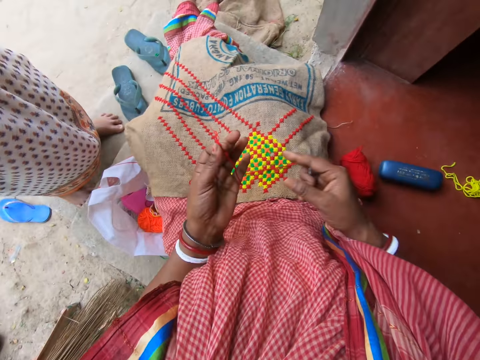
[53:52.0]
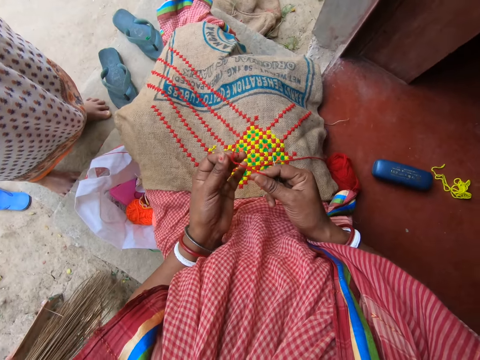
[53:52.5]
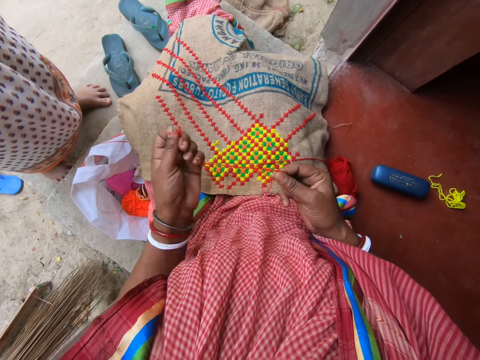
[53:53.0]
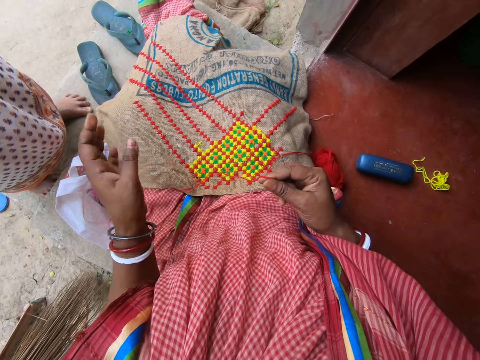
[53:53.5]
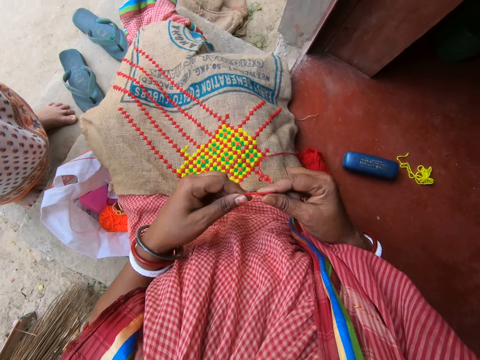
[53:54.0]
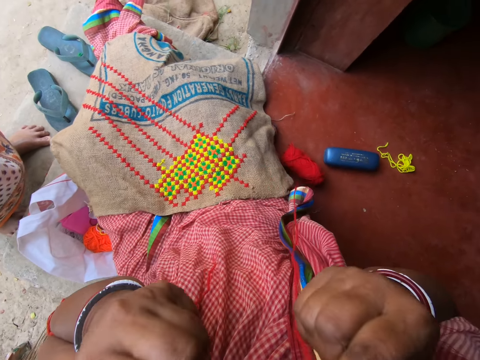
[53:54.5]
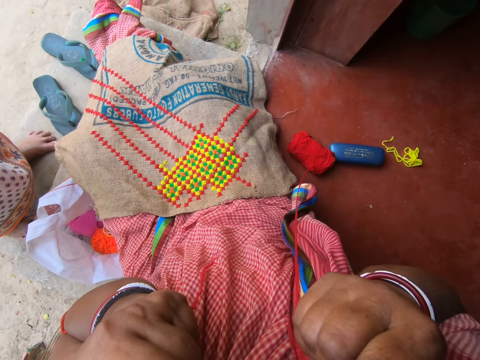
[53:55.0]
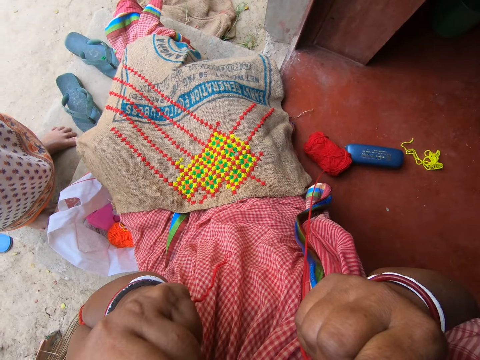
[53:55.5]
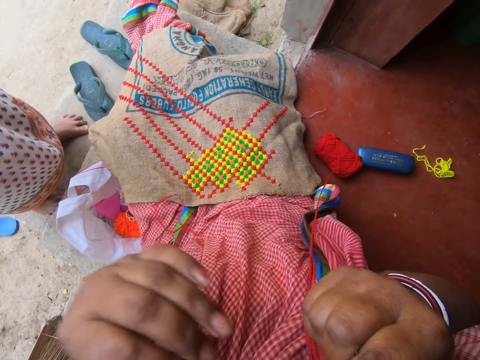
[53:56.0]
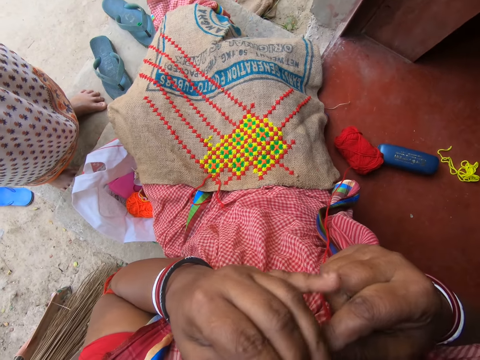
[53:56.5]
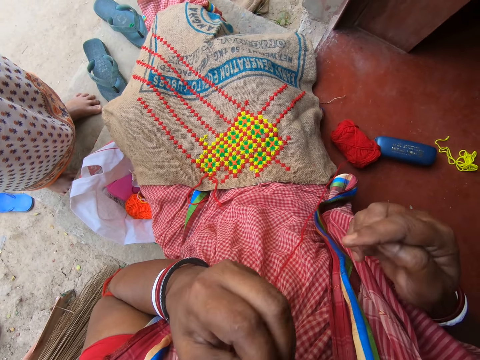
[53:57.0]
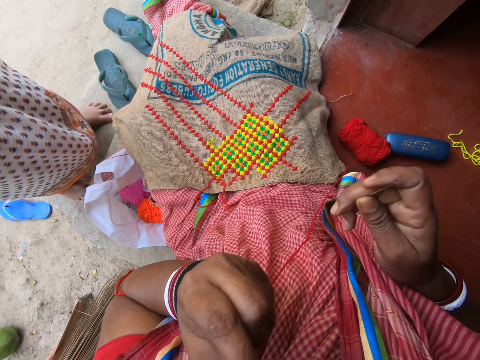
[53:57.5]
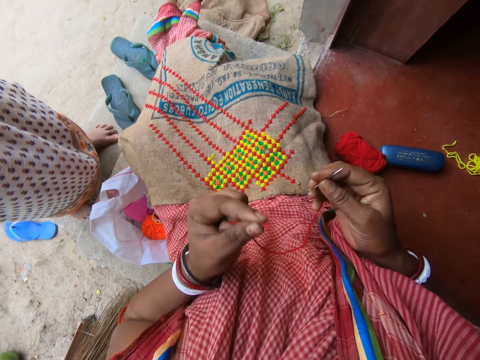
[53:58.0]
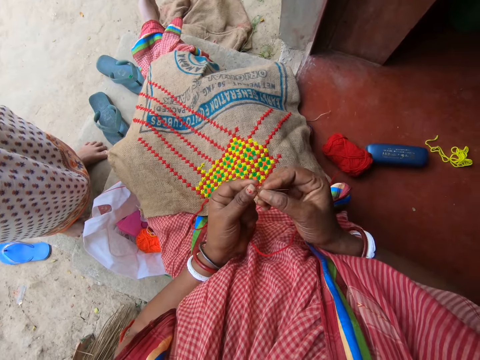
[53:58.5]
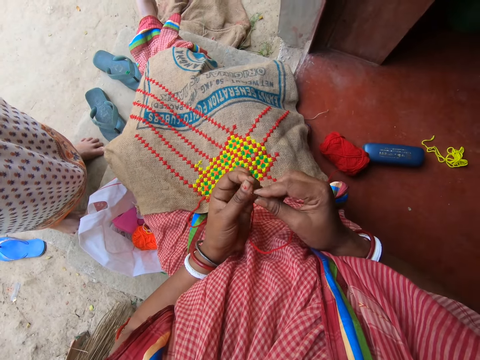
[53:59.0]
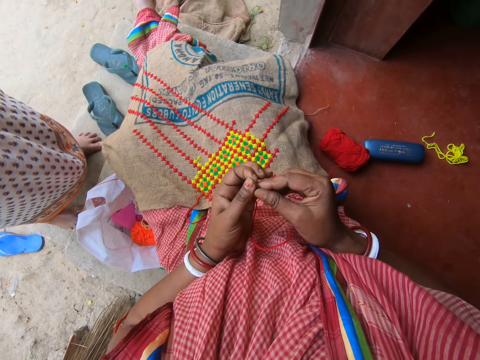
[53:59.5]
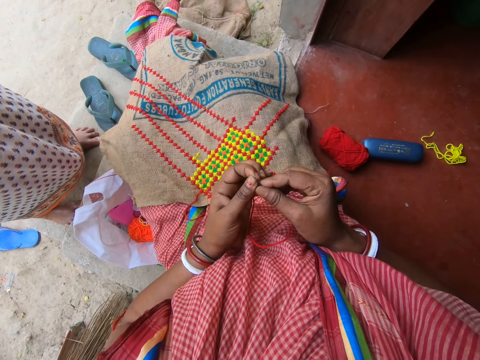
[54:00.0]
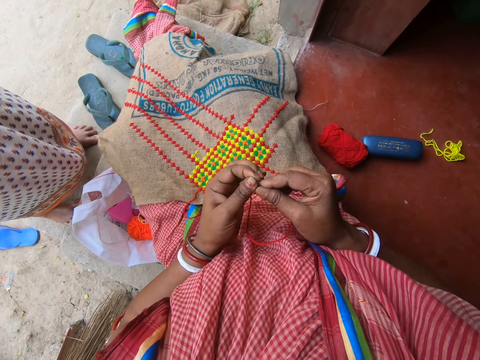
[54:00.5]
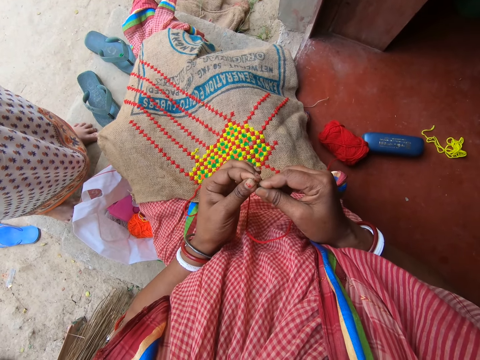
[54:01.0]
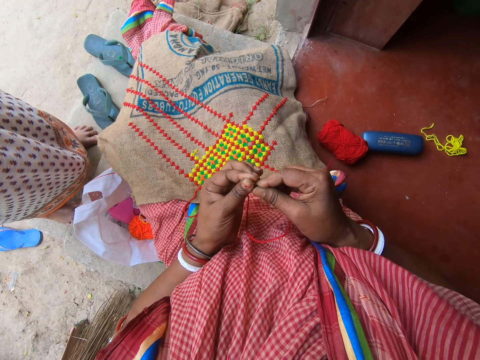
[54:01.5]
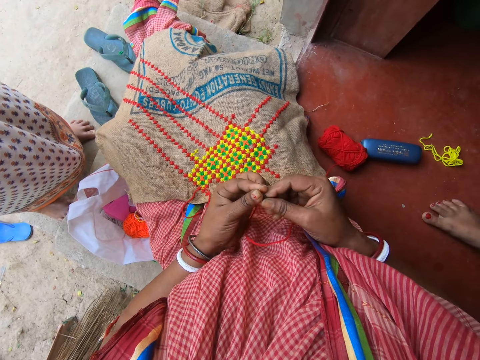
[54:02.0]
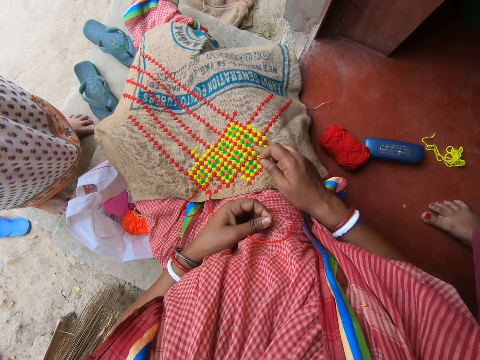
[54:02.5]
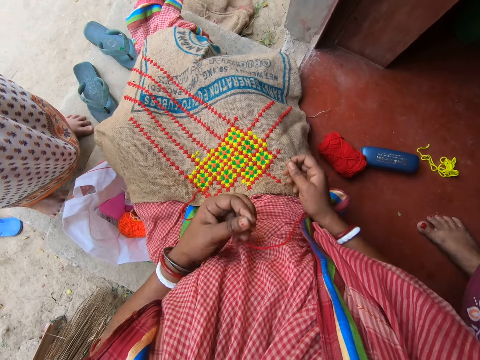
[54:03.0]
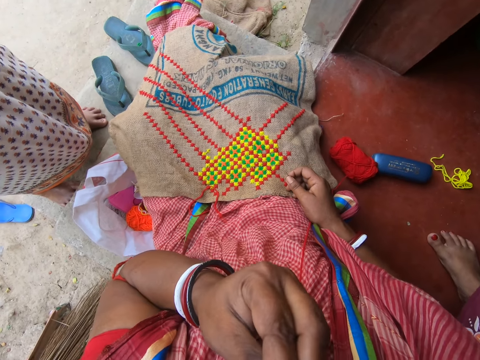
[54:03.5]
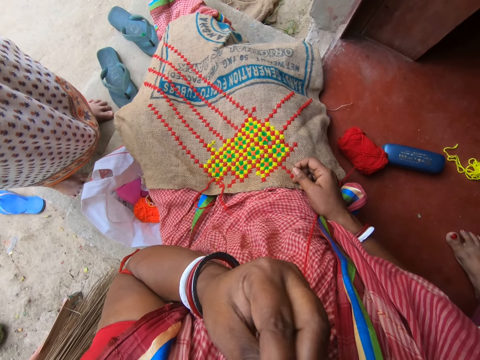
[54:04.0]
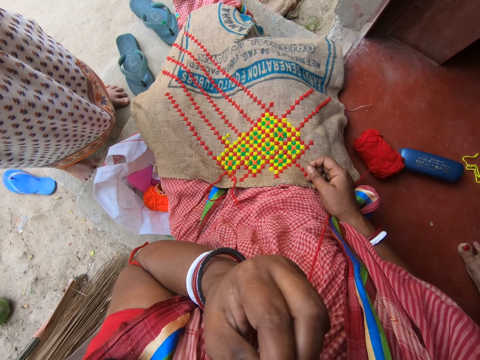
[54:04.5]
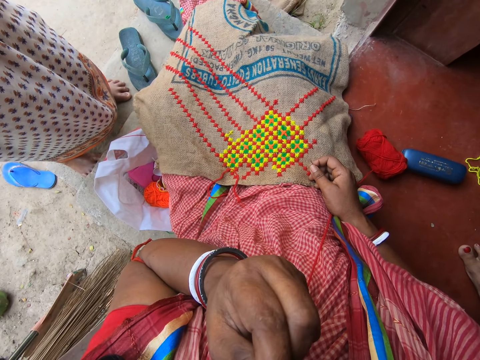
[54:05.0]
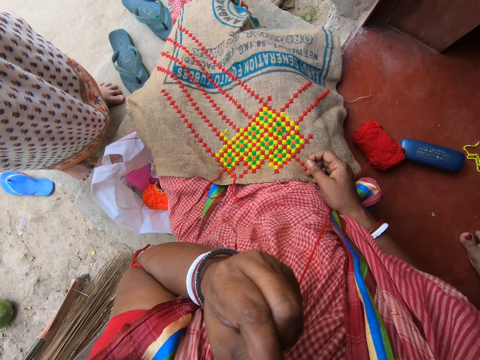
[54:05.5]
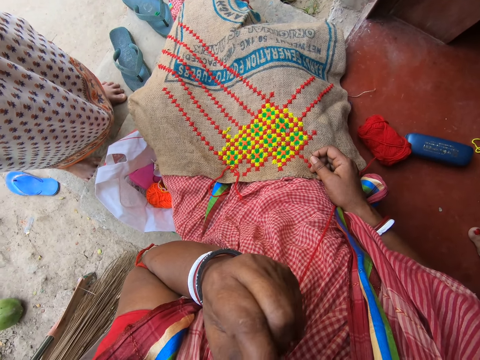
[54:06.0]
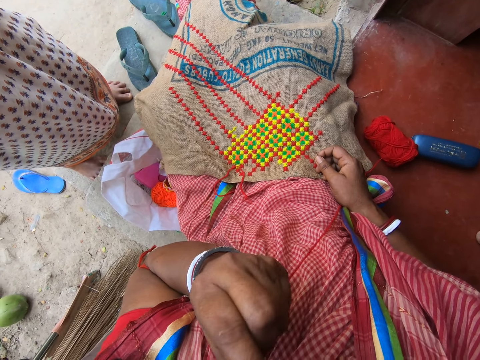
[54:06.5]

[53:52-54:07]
The camera wearer adjusts the yarn with her hands. She puts the yarn into her mouth with her hands. She cuts a thread with her mouth. She drops a thread piece. She inserts the yarn into the crocheting hook with her left hand. A person walks next to the camera wearer. The camera wearer taps on the piece of cloth with her right index finger. She puts the yarn into her mouth with her left hand. She licks the thread.

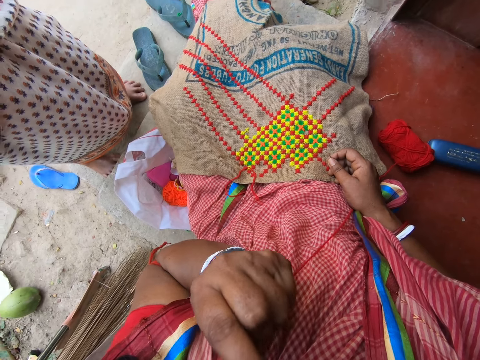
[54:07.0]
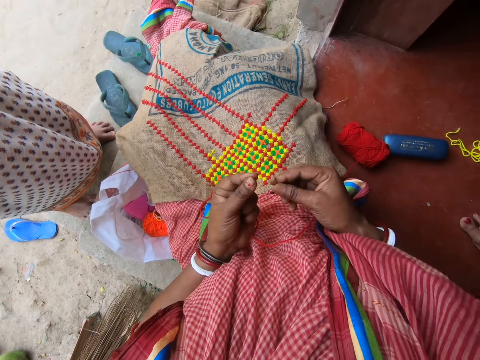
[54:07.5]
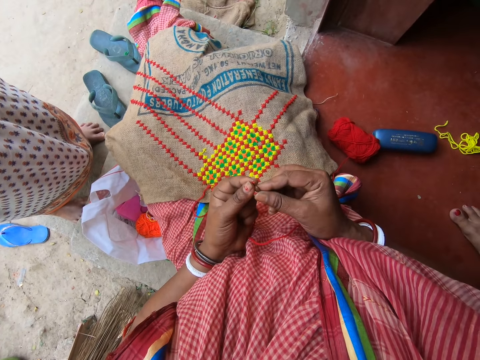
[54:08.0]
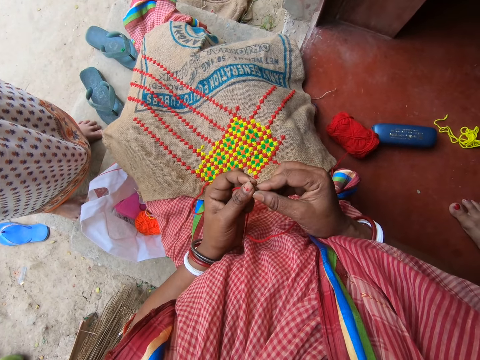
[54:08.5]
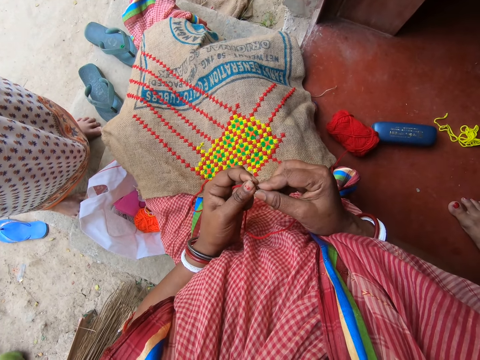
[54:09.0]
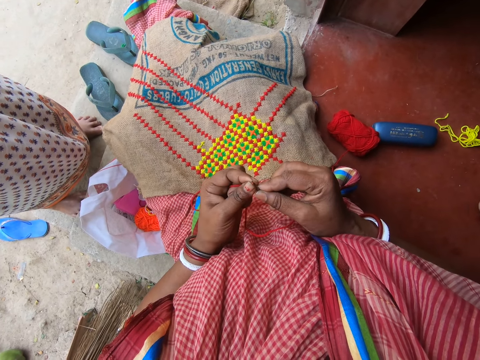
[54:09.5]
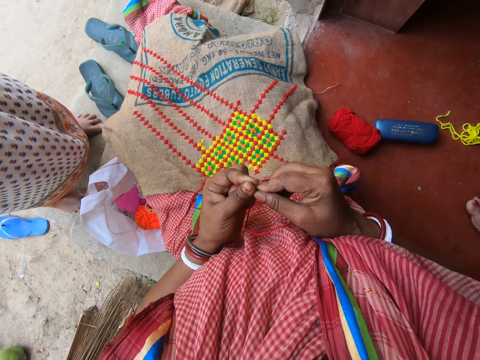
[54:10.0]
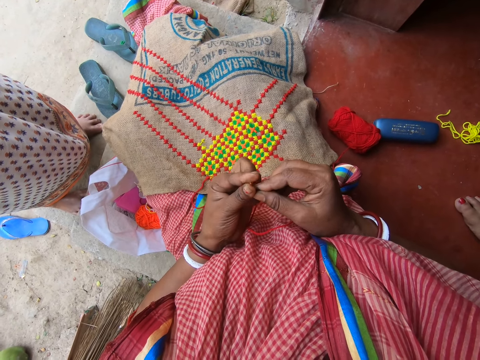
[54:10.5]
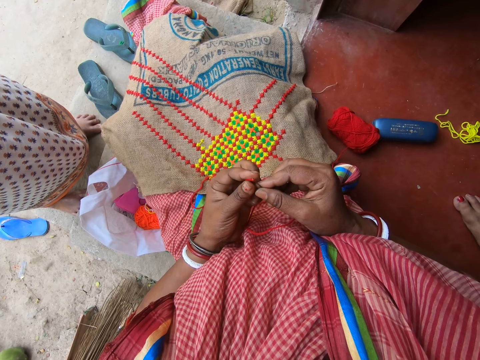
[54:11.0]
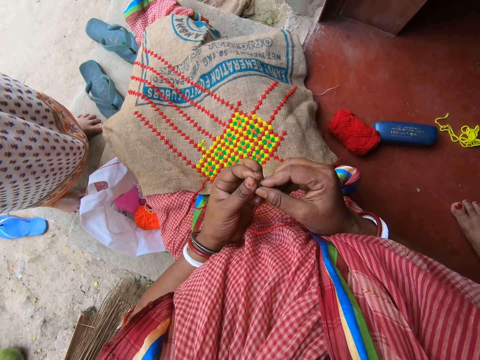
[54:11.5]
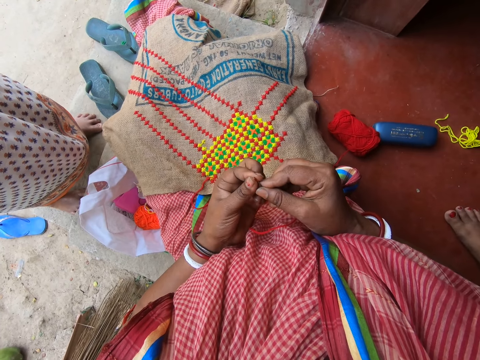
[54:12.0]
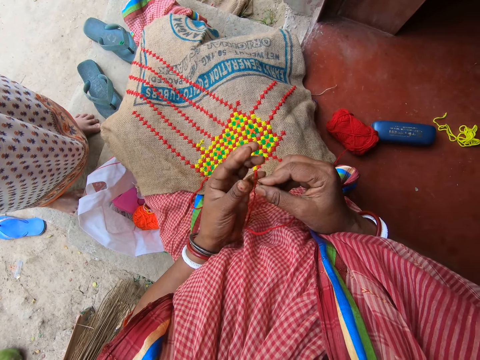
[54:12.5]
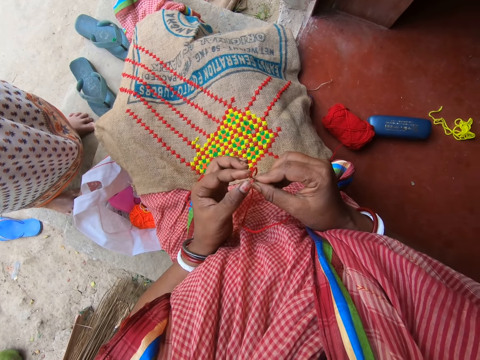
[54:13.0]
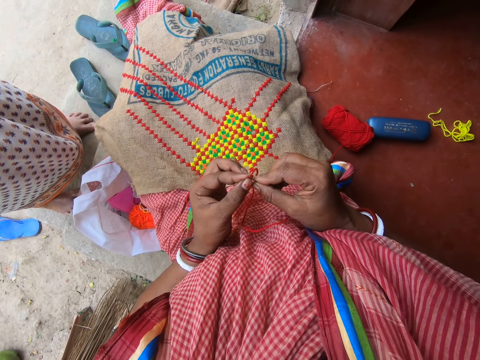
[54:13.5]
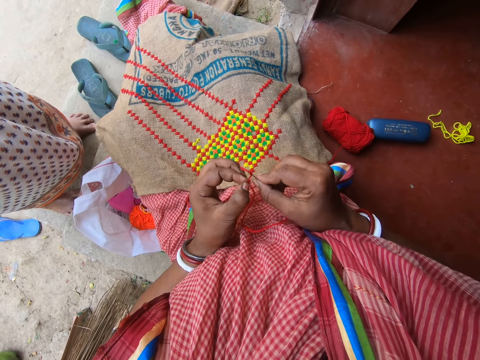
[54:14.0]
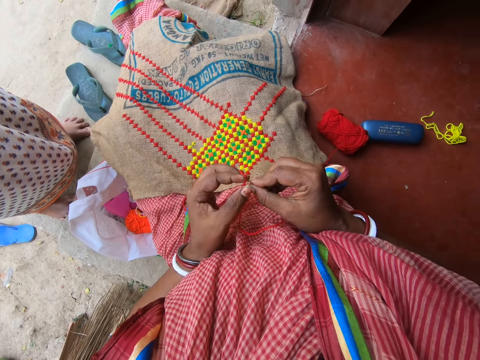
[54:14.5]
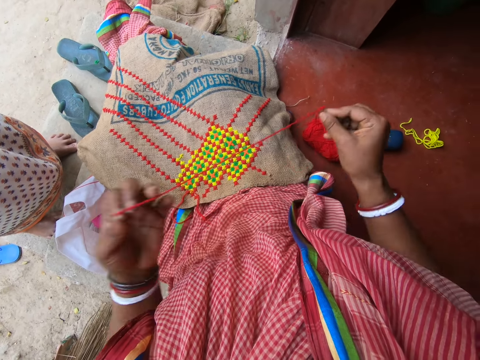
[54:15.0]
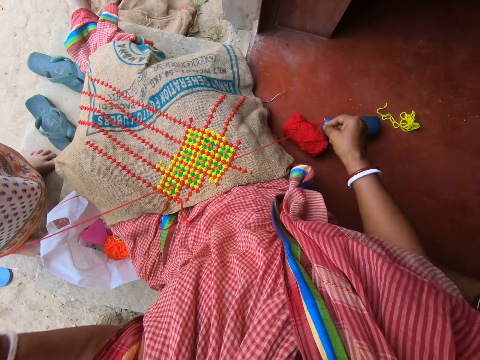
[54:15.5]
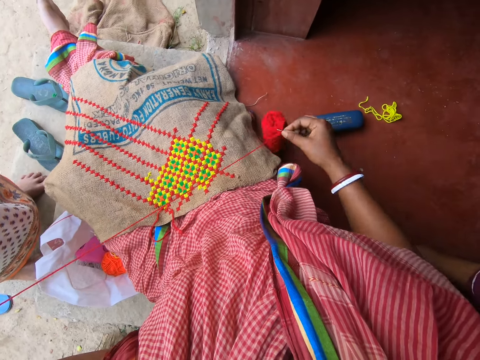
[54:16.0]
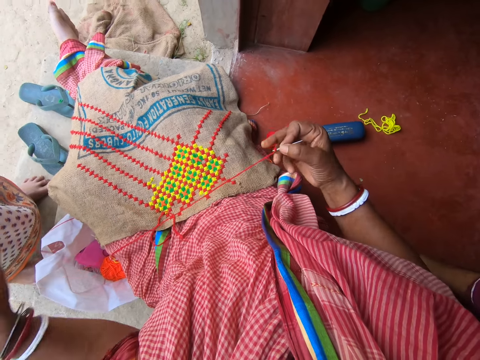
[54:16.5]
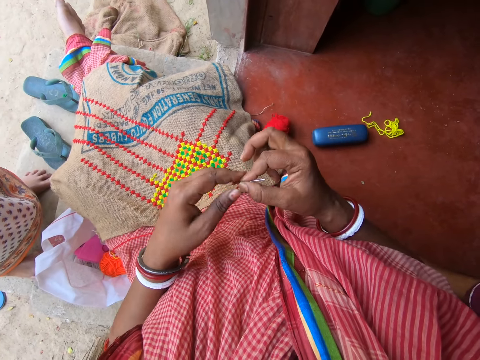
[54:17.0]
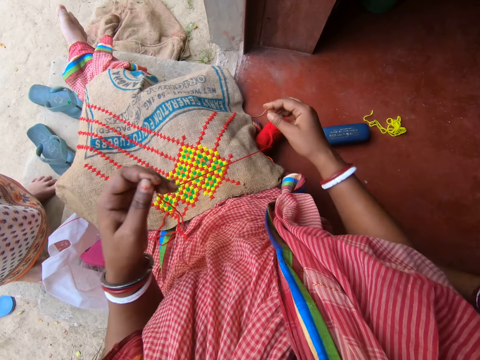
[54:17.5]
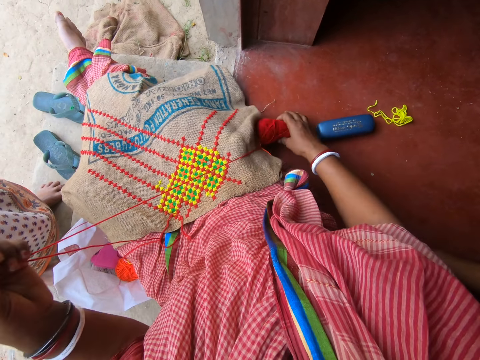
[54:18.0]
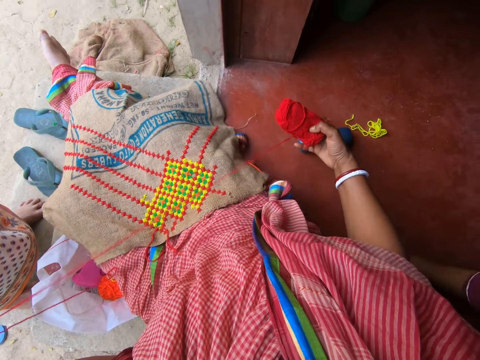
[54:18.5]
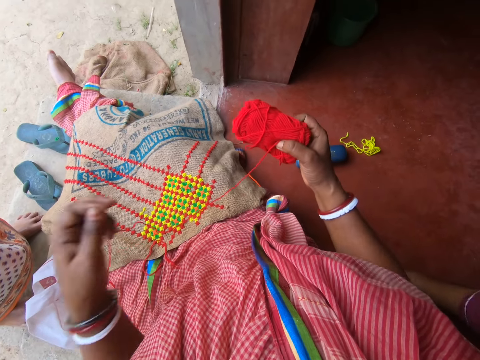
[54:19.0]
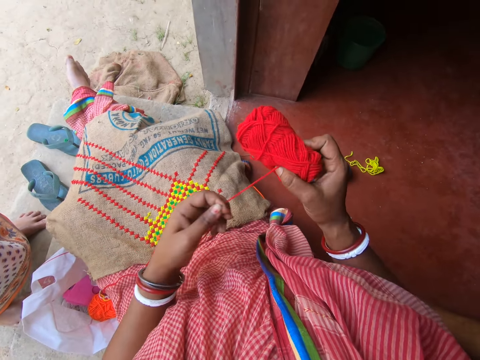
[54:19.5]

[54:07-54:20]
The camera wearer inserts a thread through the sewing needle. She inserts the yarn into the crocheting hook with her left hand. She stretches the yarn with her left hand. She touches the ball of yarn on the floor with her right hand. She takes the crocheting hook with her left hand from her right hand. She picks the ball of yarn from the floor with her right hand.
